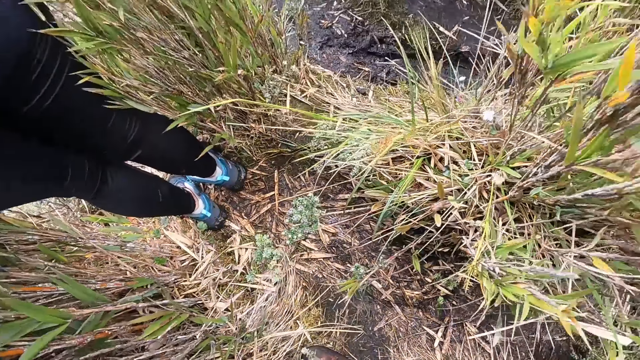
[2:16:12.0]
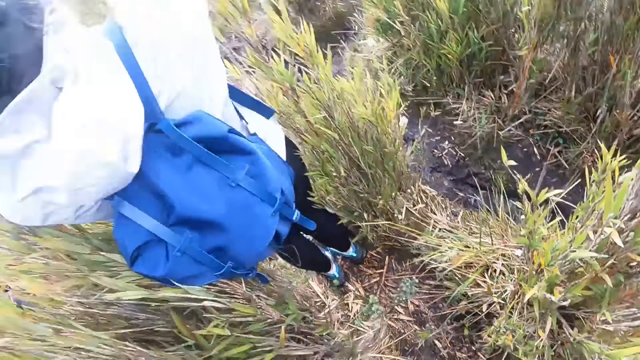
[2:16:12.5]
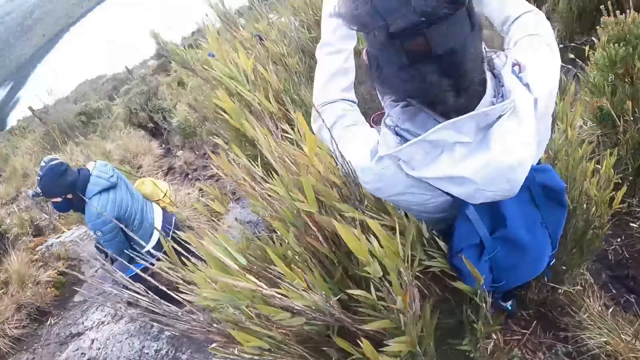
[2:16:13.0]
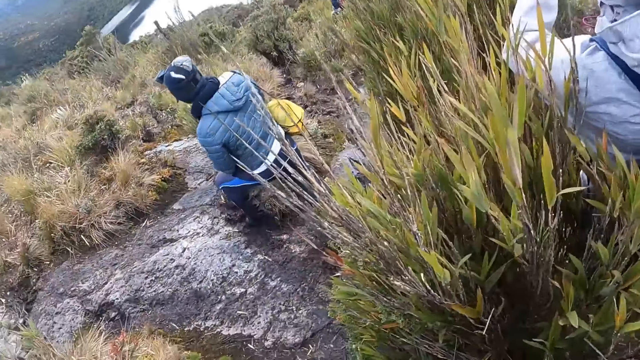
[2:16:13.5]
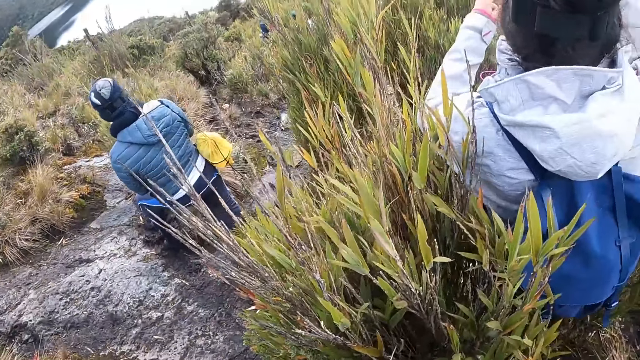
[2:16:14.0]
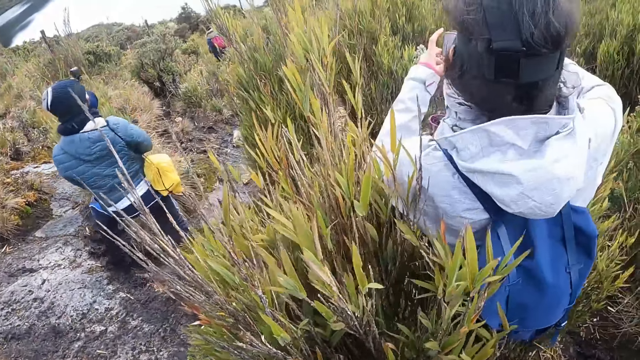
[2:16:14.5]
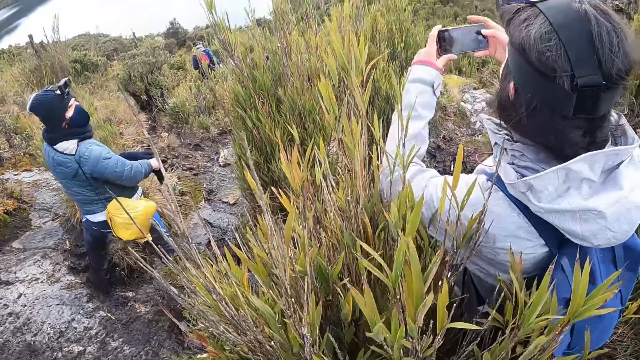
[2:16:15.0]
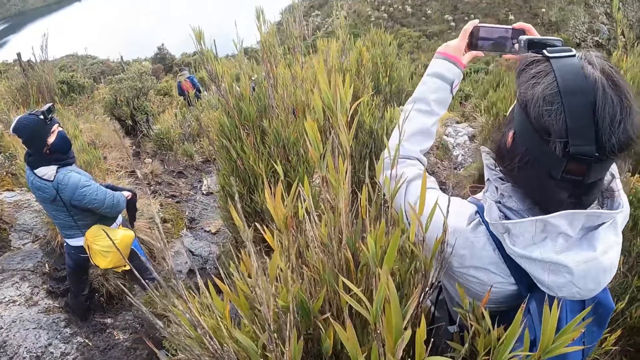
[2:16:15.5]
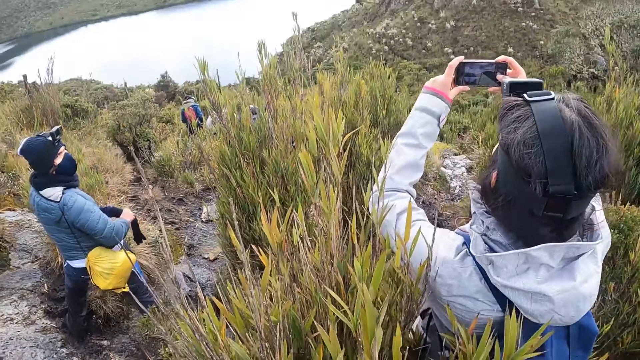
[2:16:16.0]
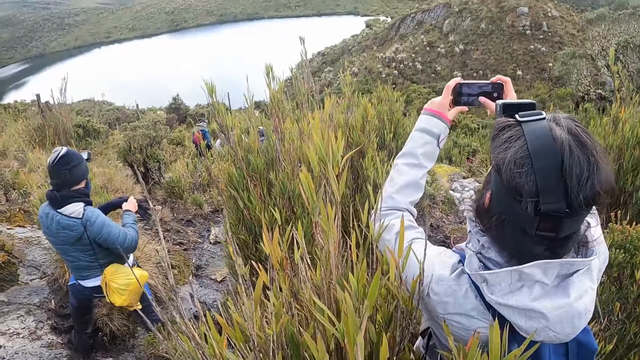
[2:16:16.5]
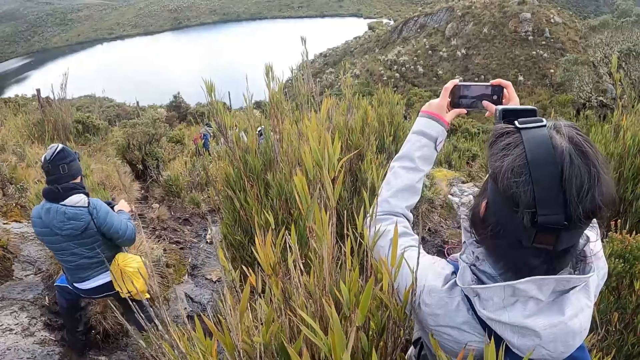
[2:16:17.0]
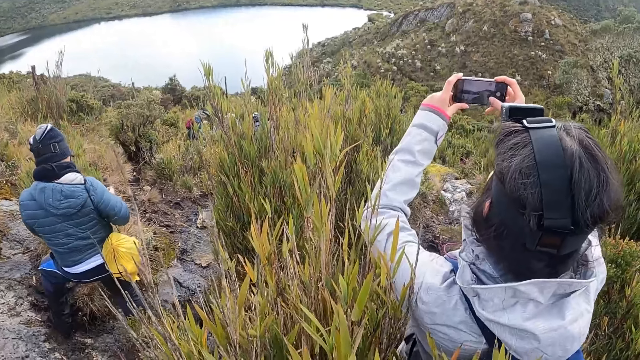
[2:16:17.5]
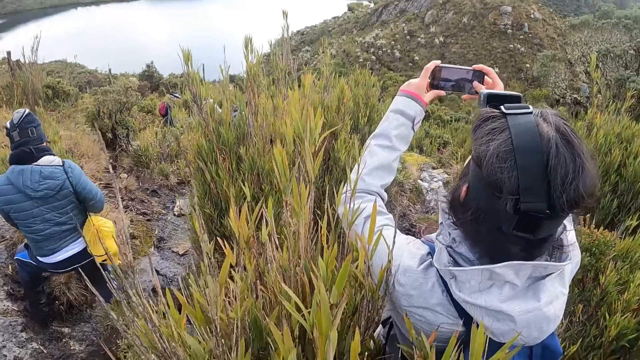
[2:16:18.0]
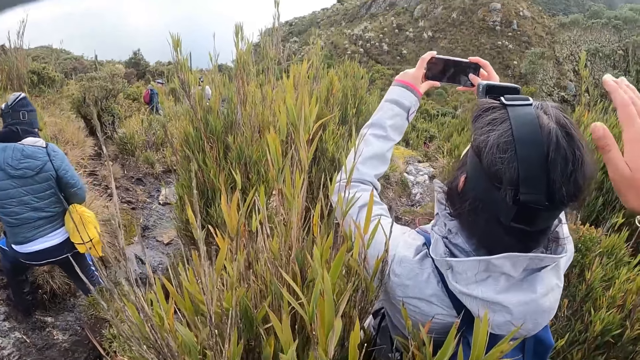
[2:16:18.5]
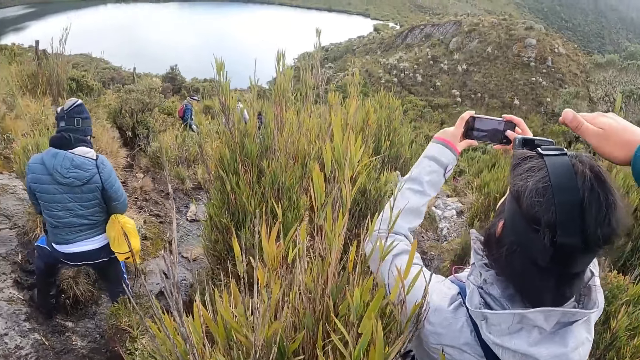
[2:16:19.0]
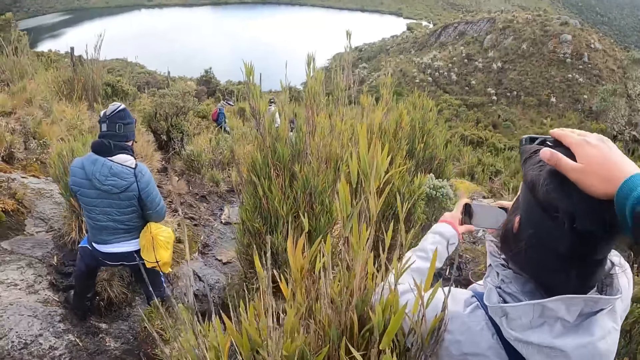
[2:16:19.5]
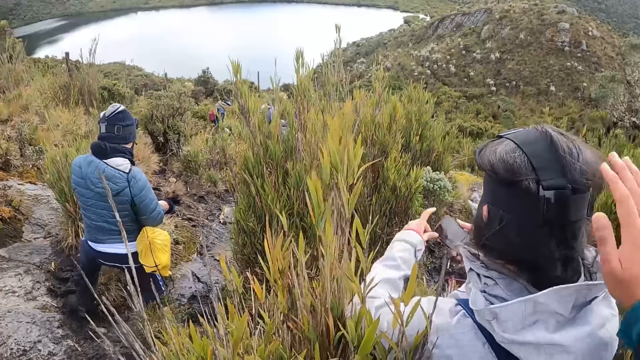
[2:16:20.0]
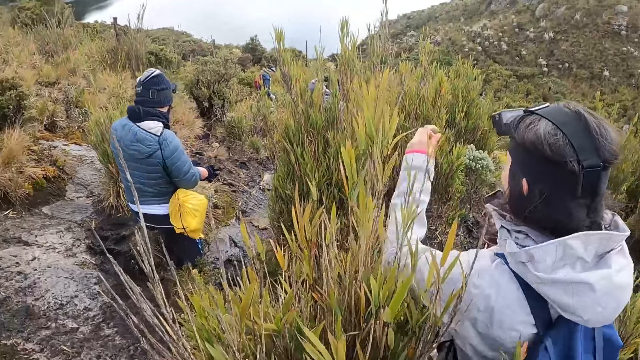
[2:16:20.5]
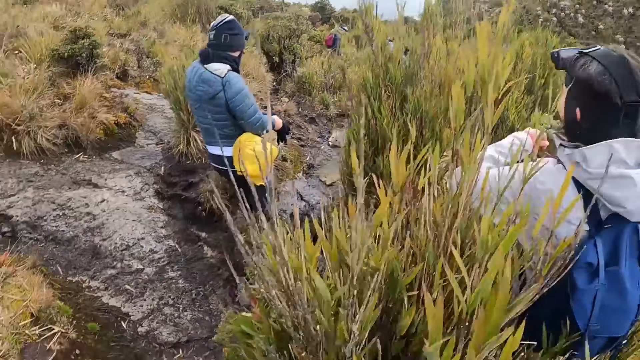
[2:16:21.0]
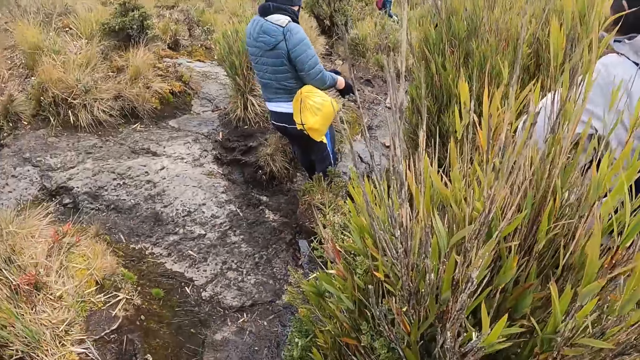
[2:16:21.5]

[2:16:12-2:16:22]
The camera wearer looks around. A woman takes photos. The camera wearer touches the head of the woman with his right hand. The woman holds the mobile phone in her right hand.

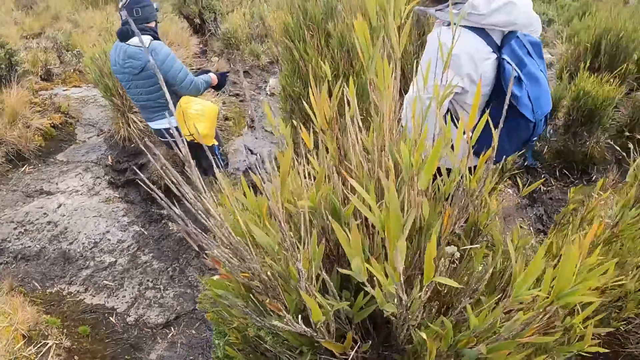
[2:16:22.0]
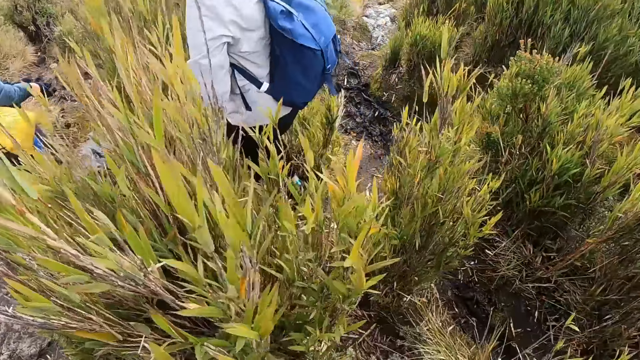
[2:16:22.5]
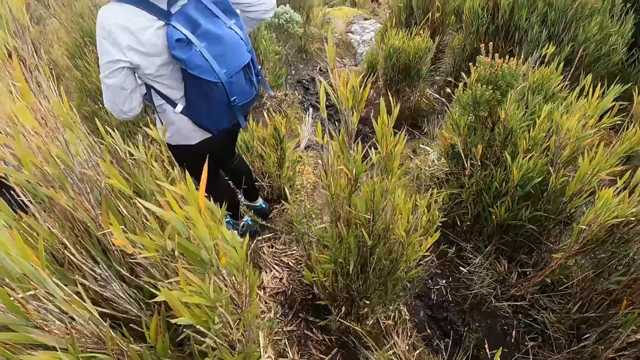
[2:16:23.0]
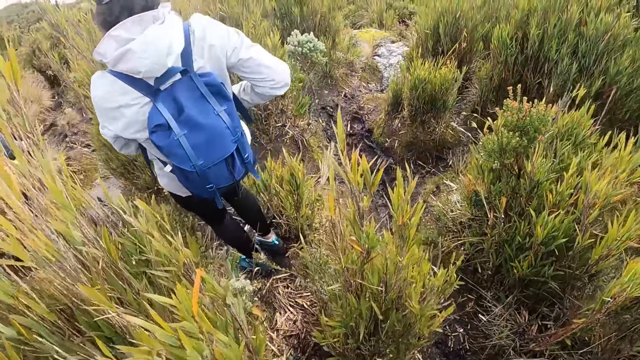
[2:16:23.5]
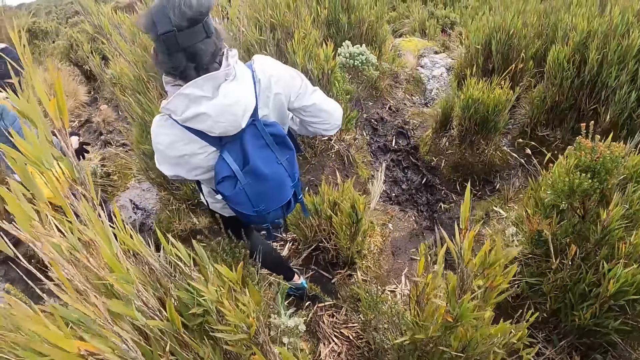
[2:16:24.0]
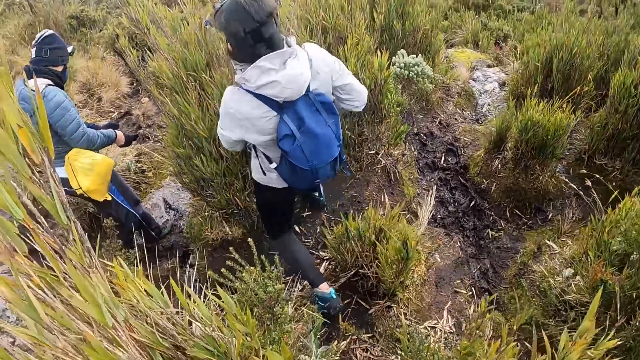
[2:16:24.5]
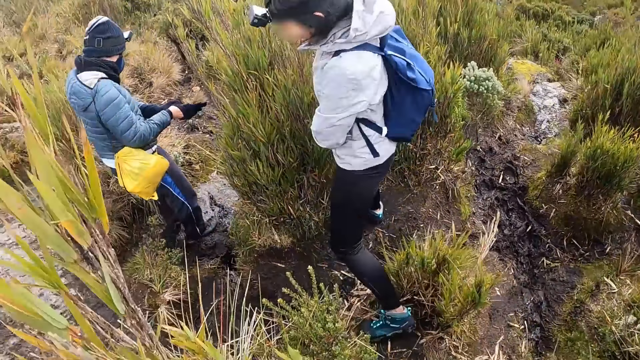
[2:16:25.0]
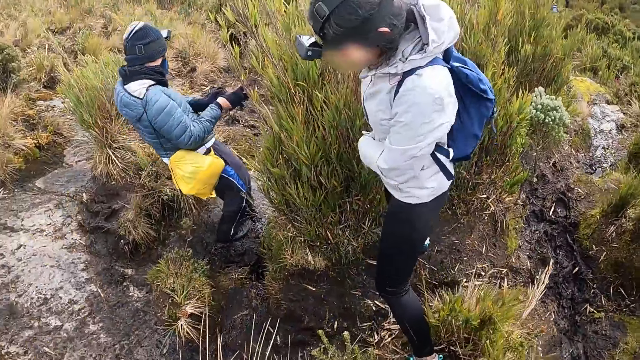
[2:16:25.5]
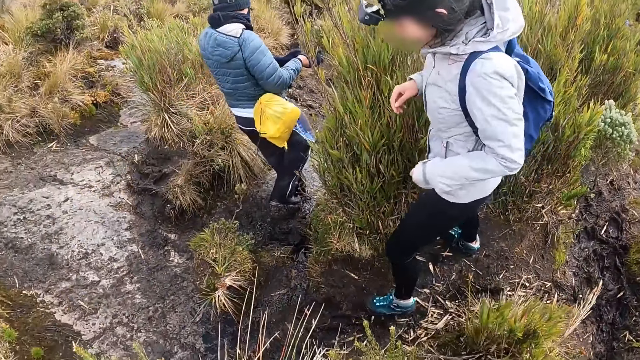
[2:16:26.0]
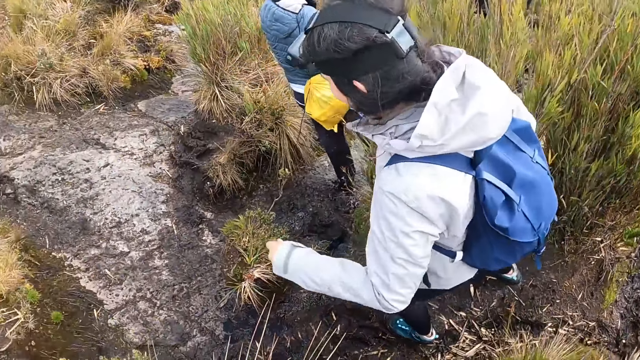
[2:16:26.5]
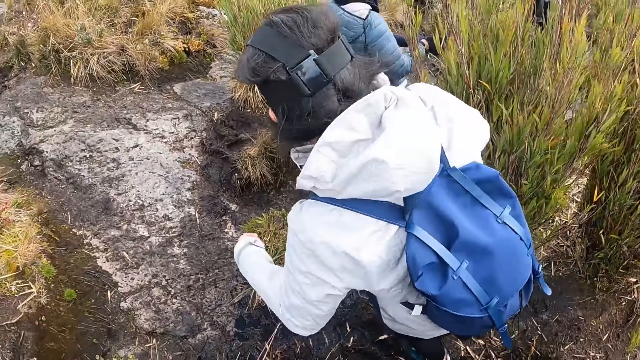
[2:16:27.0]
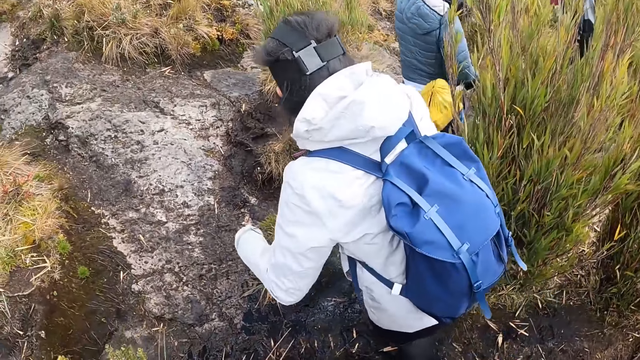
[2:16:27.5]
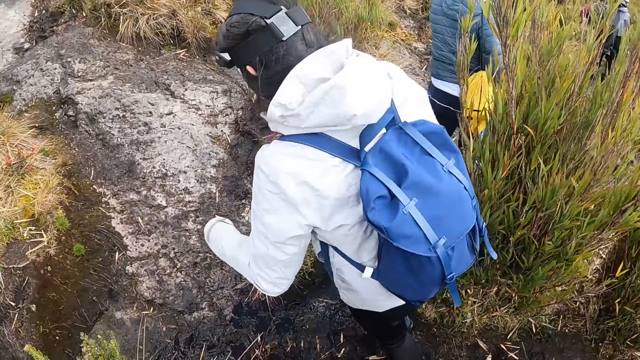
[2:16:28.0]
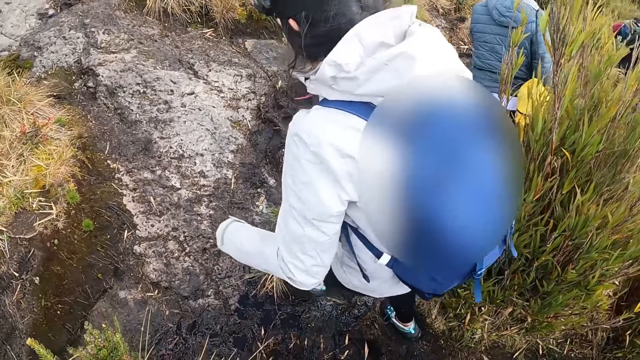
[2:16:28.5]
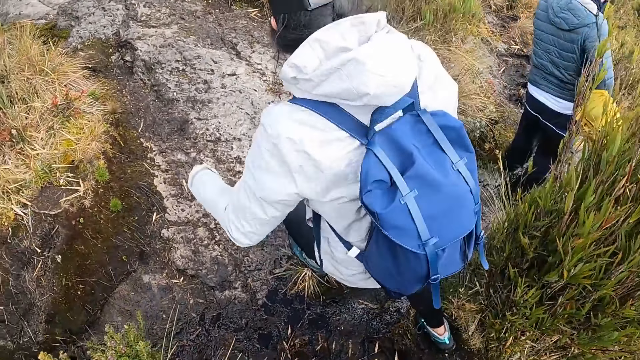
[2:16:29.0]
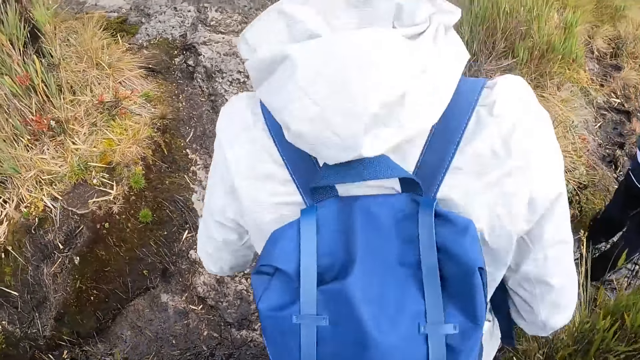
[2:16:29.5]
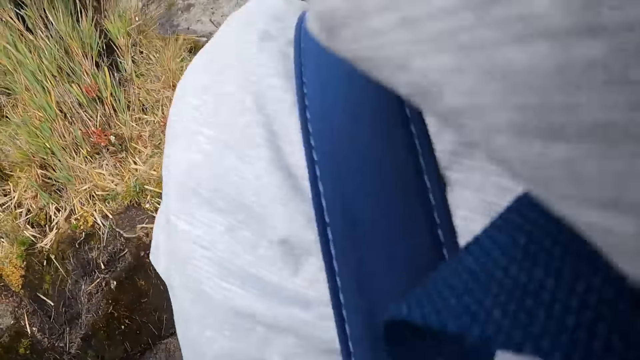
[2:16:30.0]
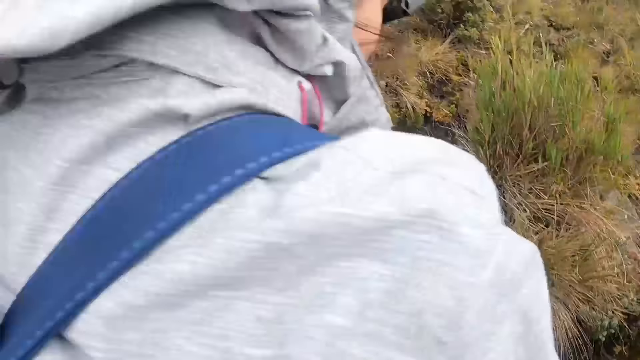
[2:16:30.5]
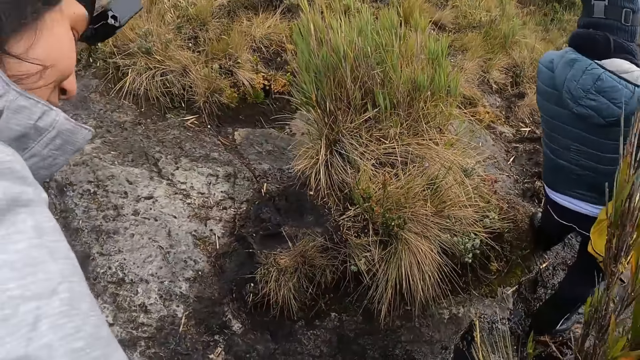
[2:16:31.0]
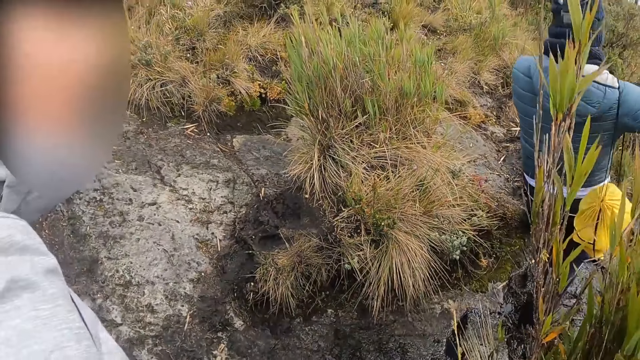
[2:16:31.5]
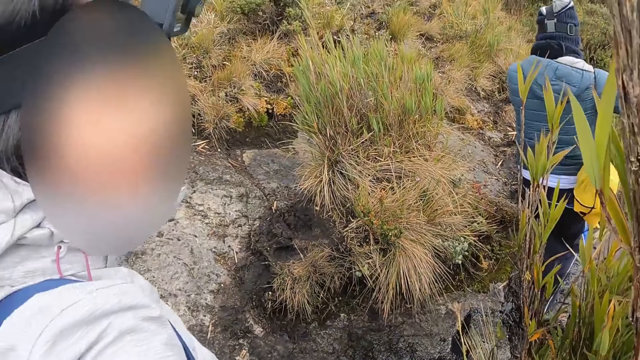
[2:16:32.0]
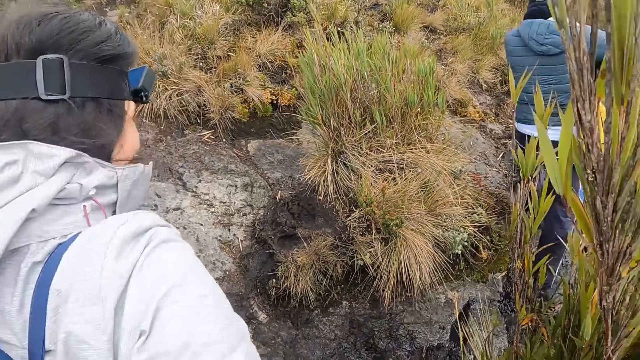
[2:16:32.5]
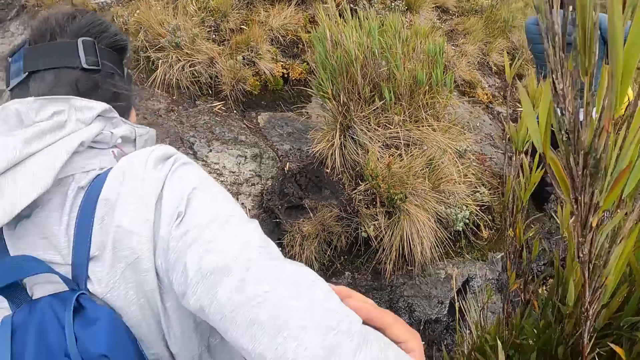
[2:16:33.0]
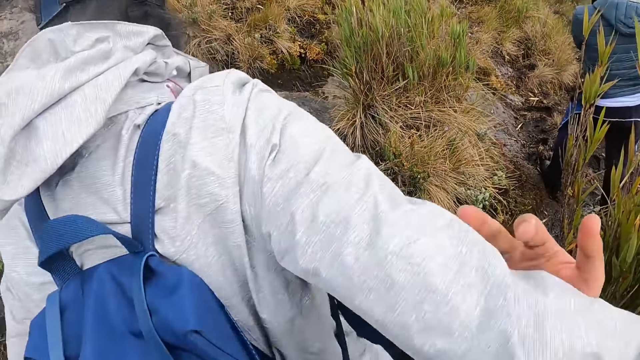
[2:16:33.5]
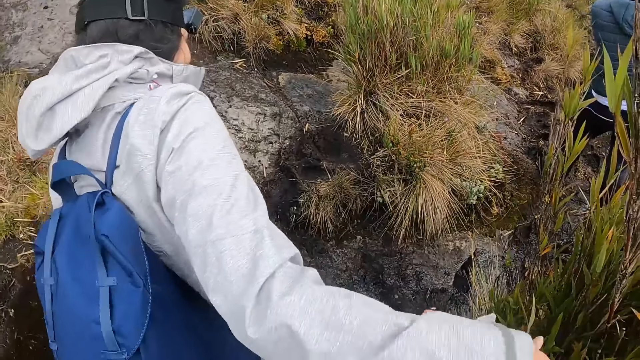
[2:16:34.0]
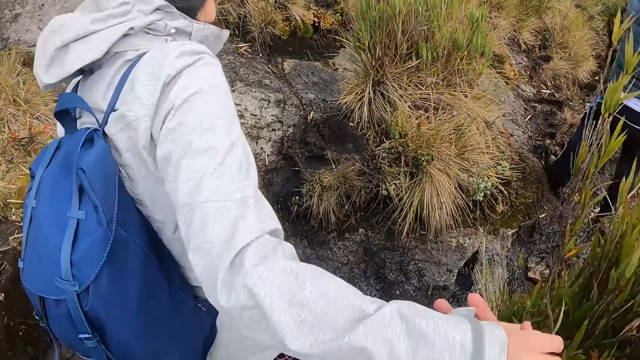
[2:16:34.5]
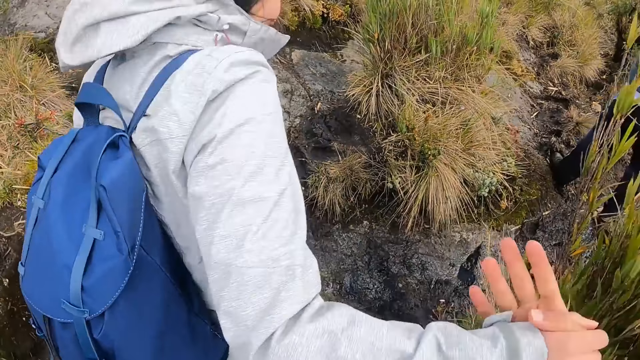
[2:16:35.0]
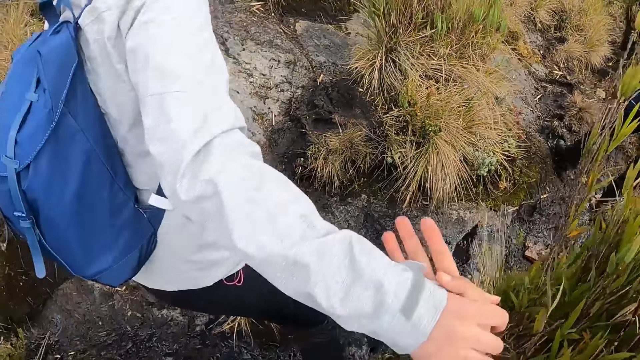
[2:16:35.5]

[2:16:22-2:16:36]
The camera wearer walks. A woman puts the phone in the pocket. The woman walks. The camera wearer holds the right hand of the woman with his right hand.
